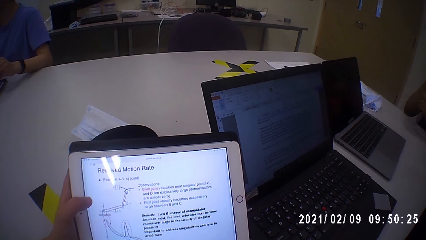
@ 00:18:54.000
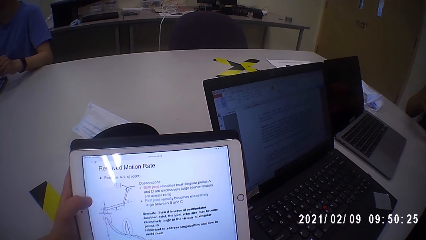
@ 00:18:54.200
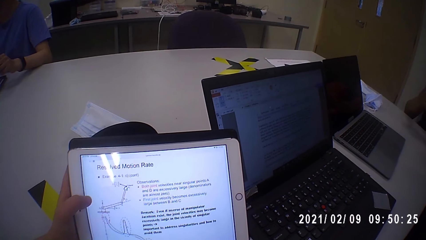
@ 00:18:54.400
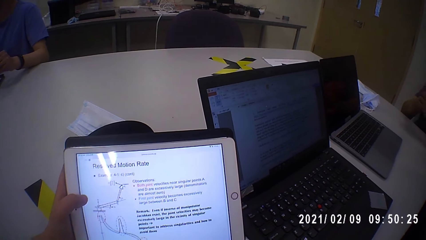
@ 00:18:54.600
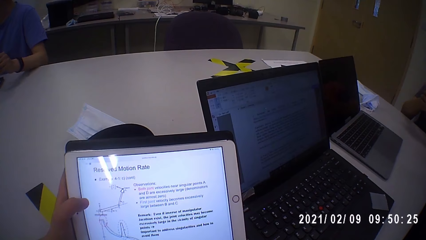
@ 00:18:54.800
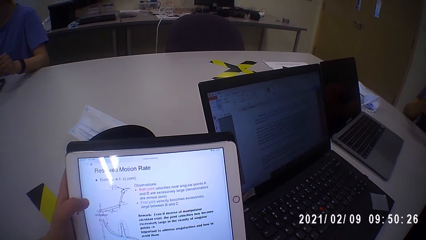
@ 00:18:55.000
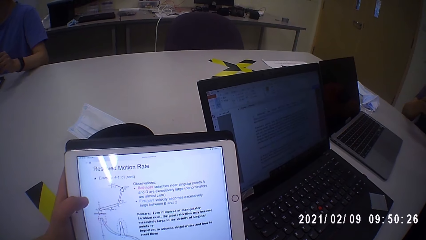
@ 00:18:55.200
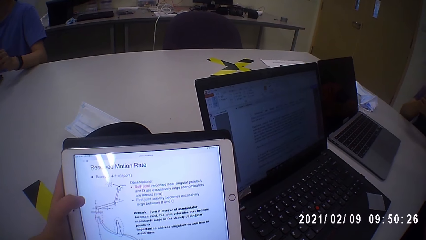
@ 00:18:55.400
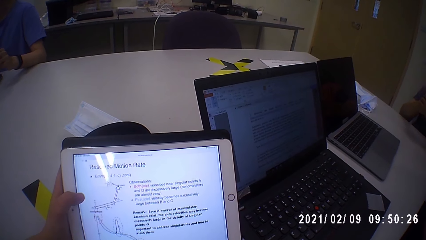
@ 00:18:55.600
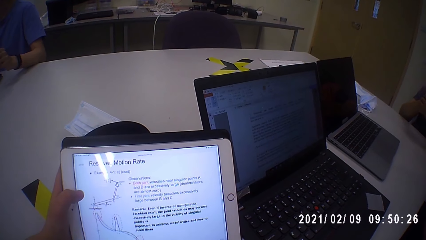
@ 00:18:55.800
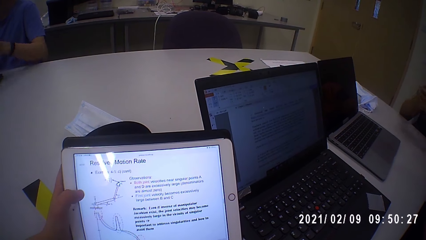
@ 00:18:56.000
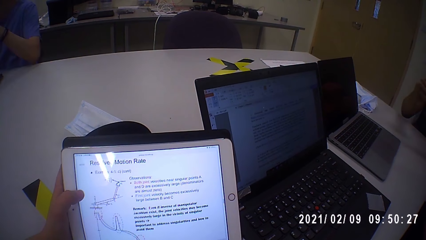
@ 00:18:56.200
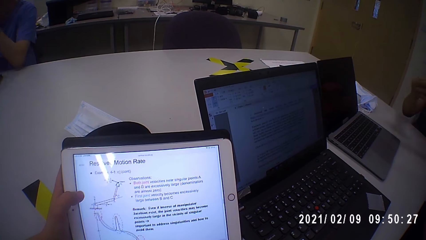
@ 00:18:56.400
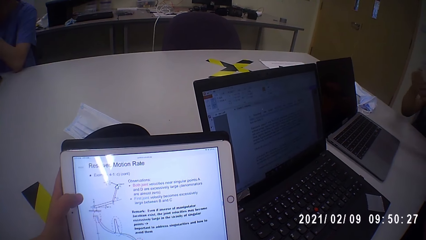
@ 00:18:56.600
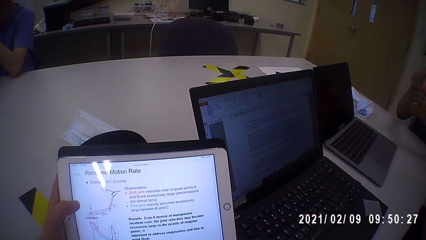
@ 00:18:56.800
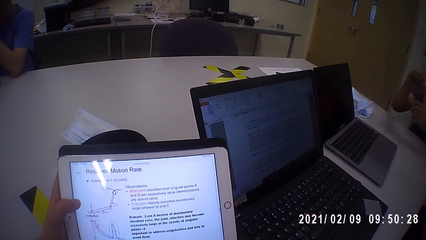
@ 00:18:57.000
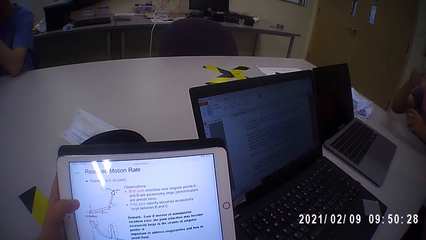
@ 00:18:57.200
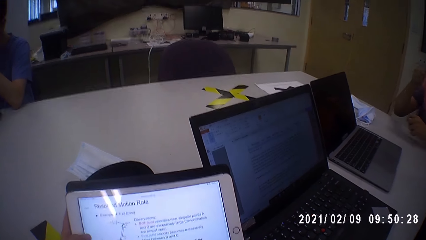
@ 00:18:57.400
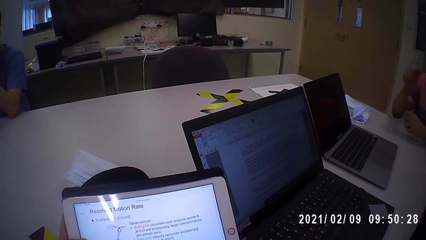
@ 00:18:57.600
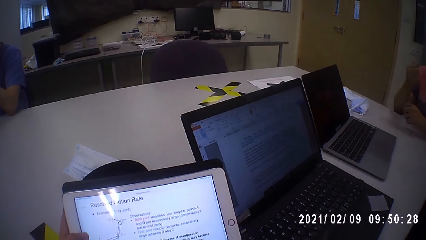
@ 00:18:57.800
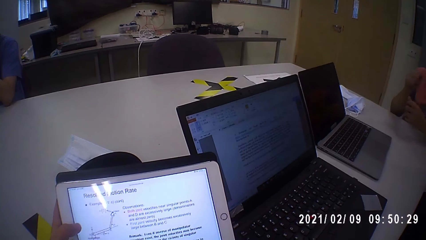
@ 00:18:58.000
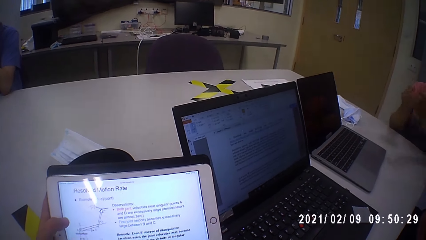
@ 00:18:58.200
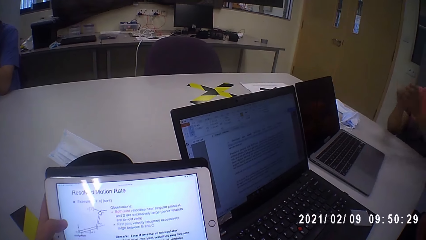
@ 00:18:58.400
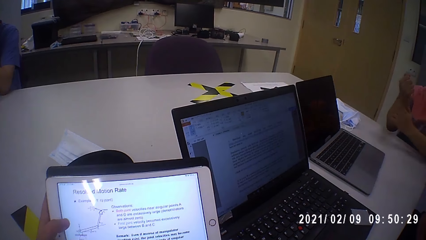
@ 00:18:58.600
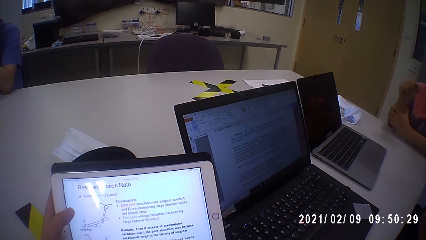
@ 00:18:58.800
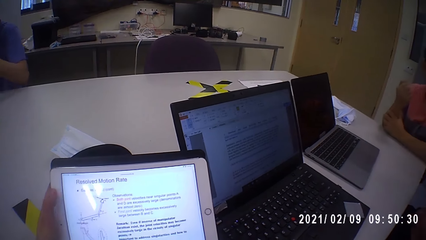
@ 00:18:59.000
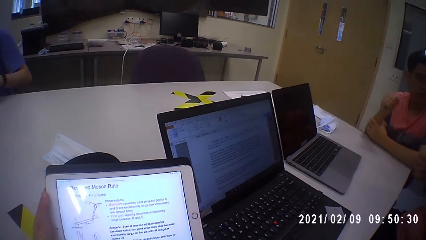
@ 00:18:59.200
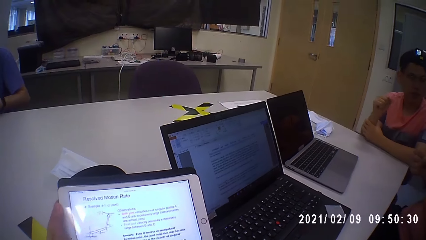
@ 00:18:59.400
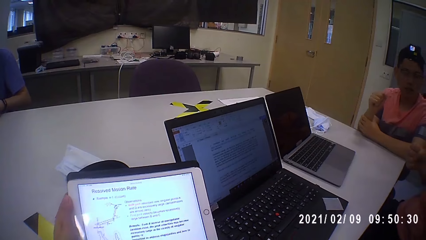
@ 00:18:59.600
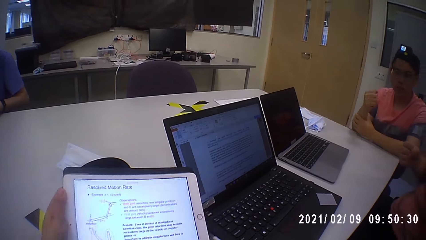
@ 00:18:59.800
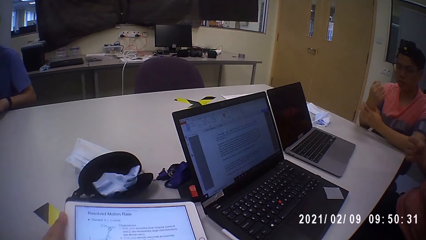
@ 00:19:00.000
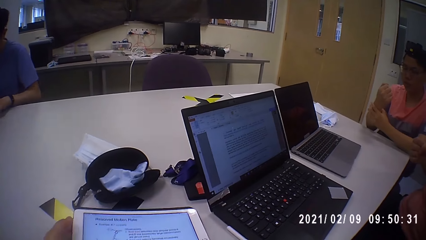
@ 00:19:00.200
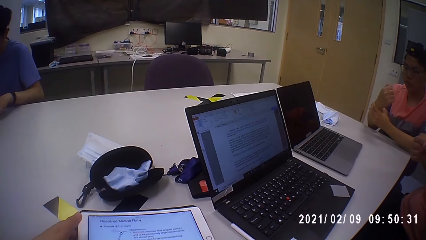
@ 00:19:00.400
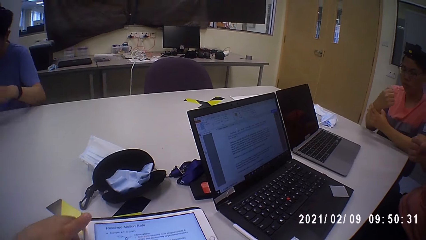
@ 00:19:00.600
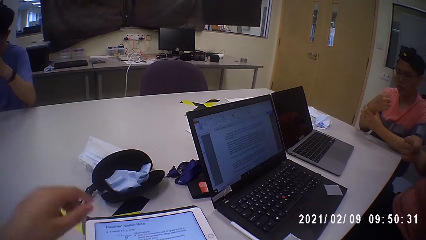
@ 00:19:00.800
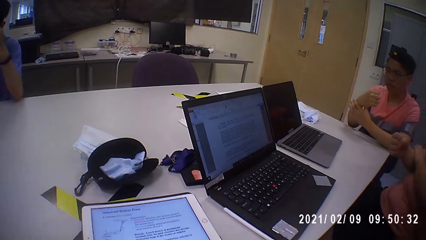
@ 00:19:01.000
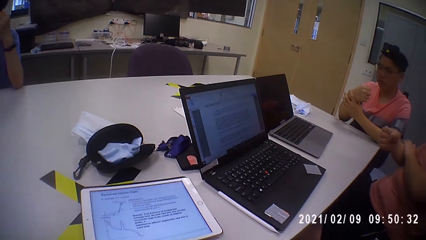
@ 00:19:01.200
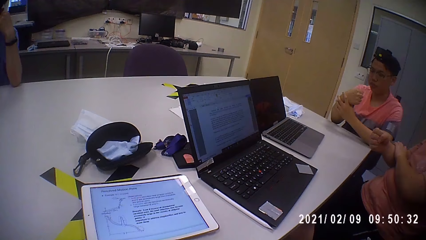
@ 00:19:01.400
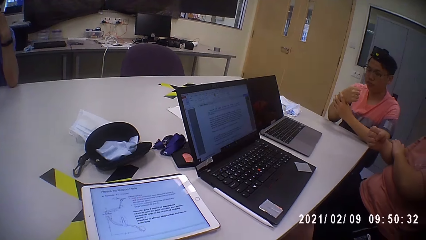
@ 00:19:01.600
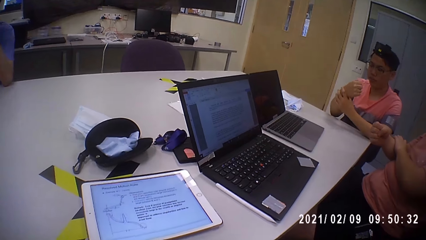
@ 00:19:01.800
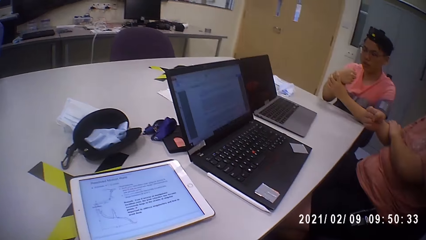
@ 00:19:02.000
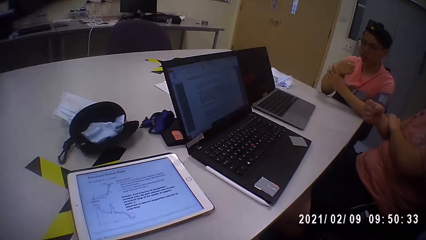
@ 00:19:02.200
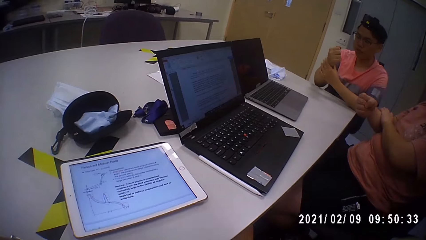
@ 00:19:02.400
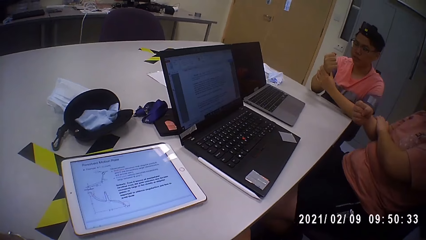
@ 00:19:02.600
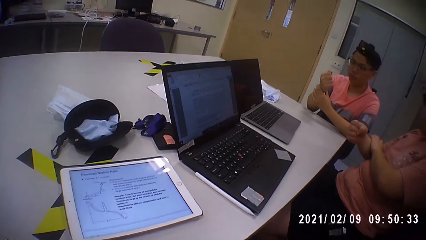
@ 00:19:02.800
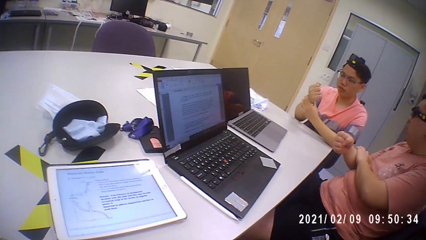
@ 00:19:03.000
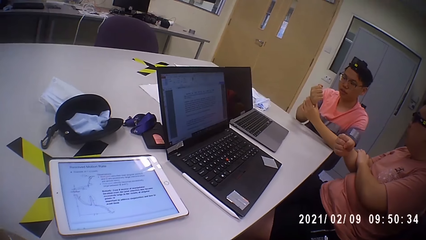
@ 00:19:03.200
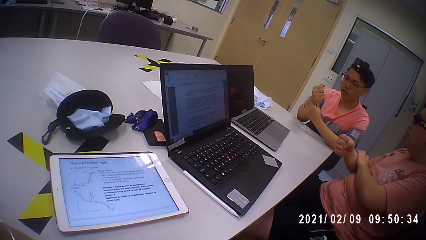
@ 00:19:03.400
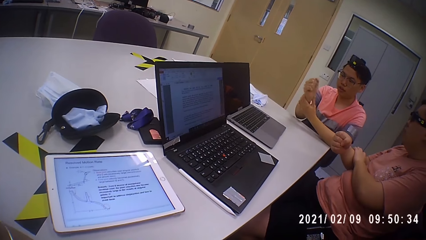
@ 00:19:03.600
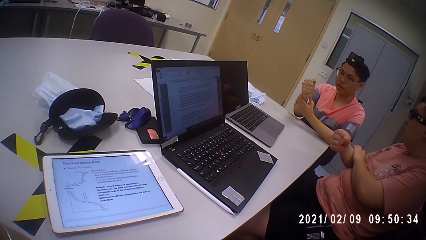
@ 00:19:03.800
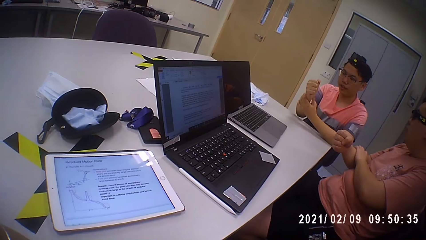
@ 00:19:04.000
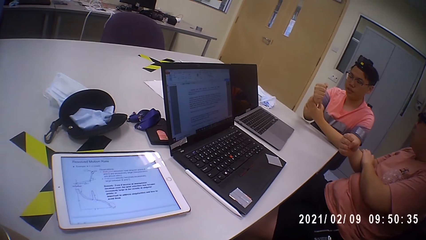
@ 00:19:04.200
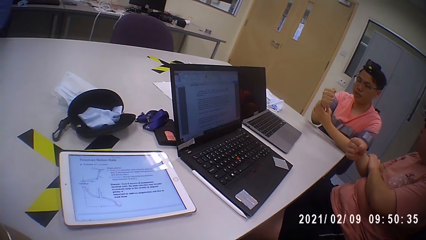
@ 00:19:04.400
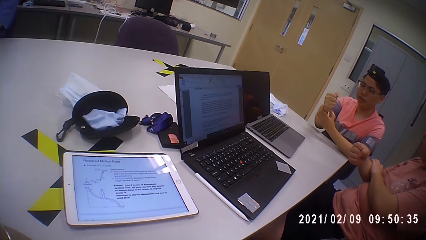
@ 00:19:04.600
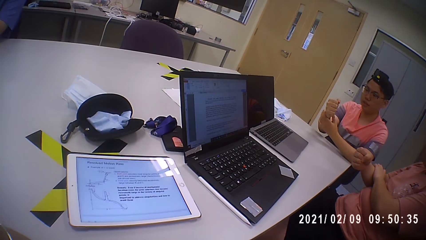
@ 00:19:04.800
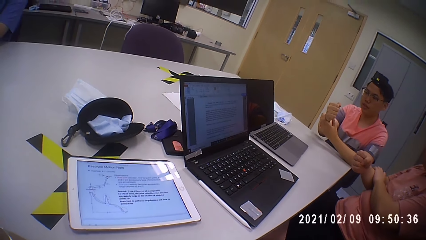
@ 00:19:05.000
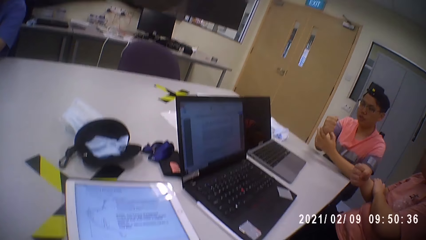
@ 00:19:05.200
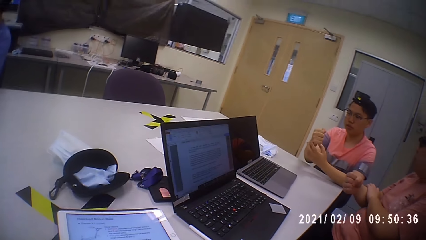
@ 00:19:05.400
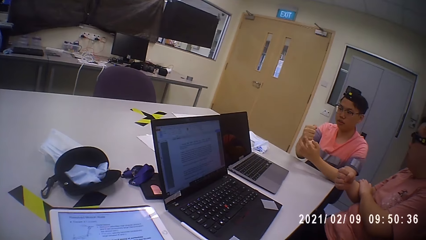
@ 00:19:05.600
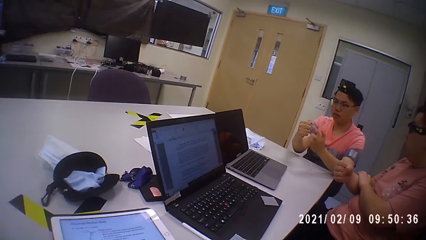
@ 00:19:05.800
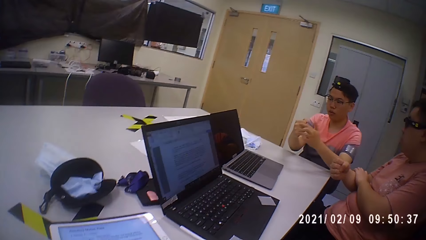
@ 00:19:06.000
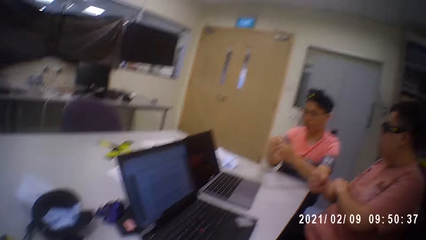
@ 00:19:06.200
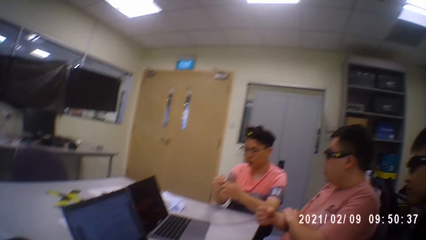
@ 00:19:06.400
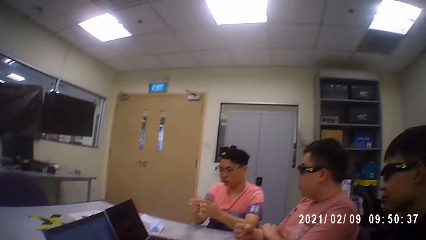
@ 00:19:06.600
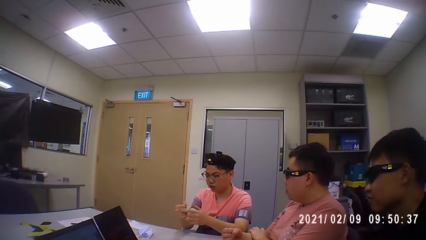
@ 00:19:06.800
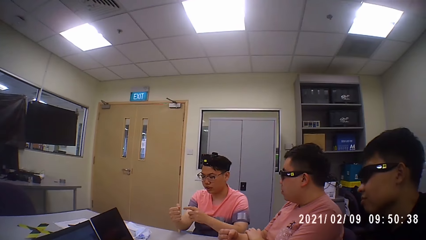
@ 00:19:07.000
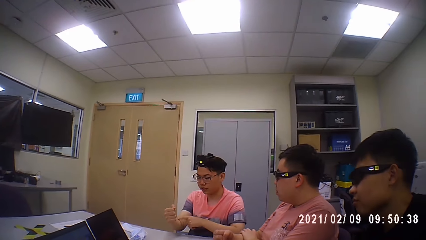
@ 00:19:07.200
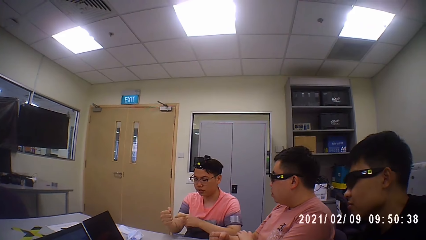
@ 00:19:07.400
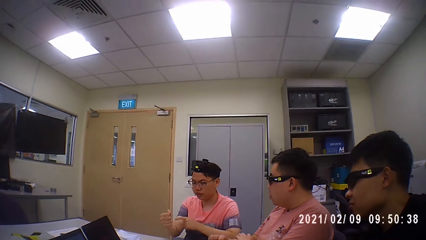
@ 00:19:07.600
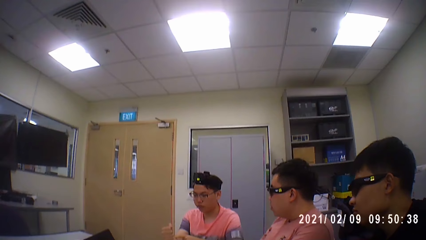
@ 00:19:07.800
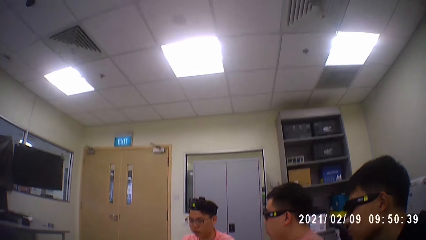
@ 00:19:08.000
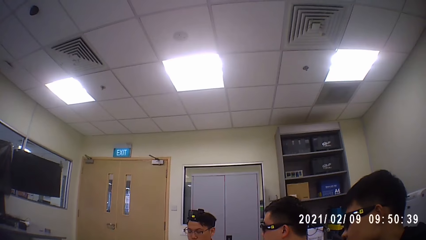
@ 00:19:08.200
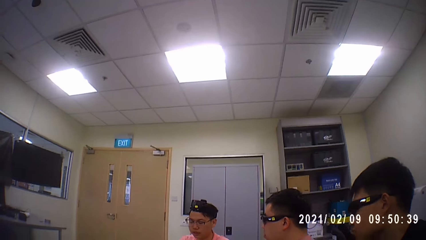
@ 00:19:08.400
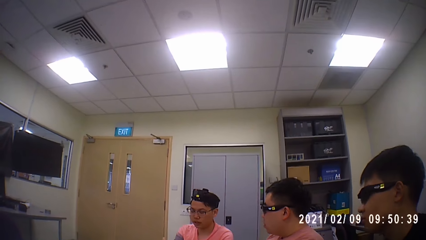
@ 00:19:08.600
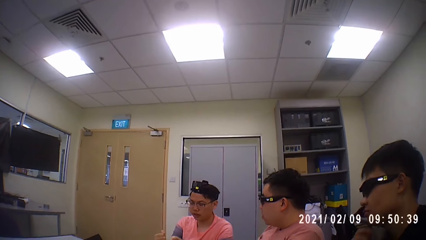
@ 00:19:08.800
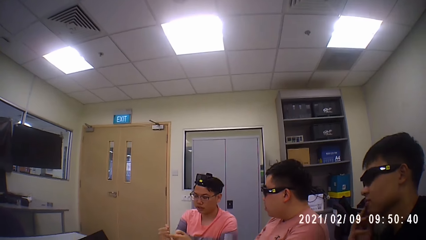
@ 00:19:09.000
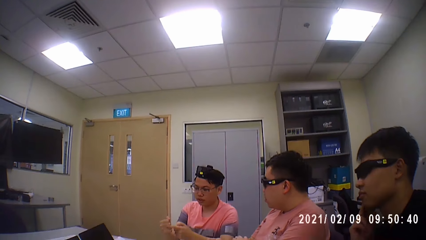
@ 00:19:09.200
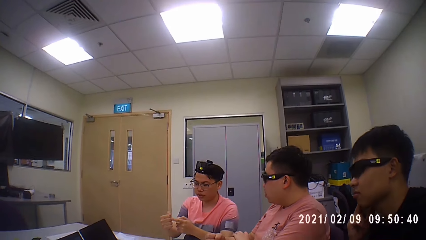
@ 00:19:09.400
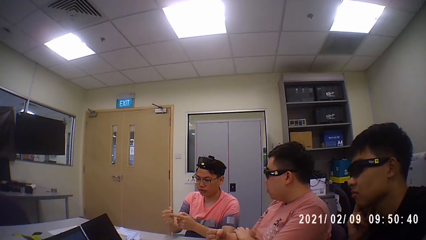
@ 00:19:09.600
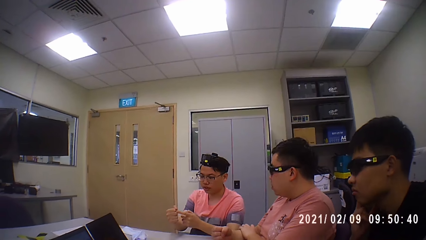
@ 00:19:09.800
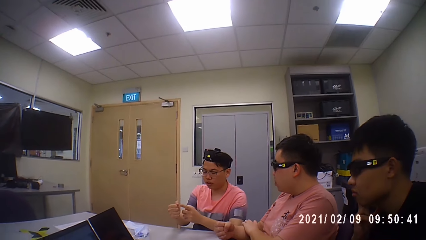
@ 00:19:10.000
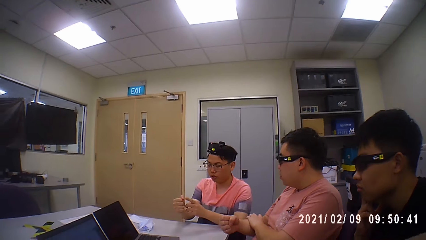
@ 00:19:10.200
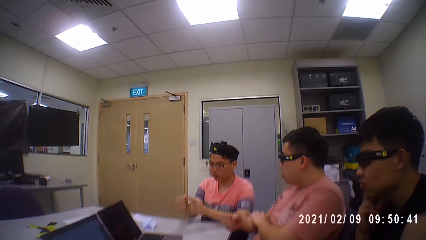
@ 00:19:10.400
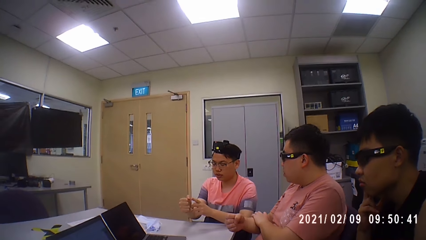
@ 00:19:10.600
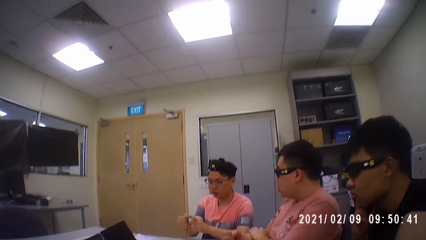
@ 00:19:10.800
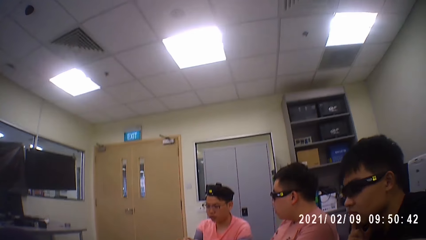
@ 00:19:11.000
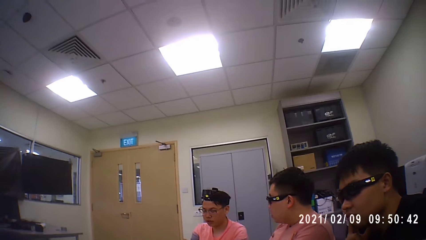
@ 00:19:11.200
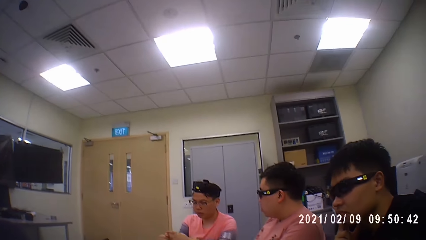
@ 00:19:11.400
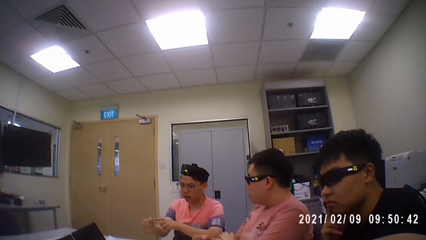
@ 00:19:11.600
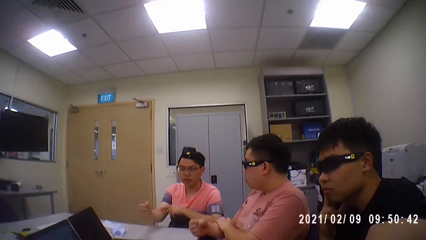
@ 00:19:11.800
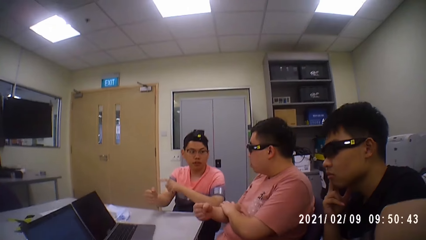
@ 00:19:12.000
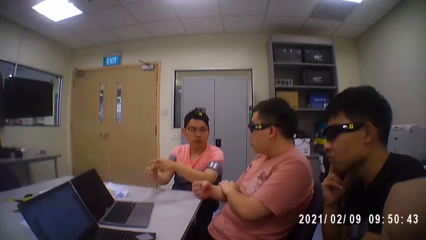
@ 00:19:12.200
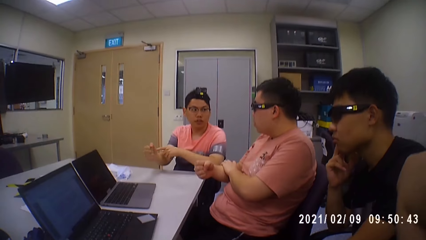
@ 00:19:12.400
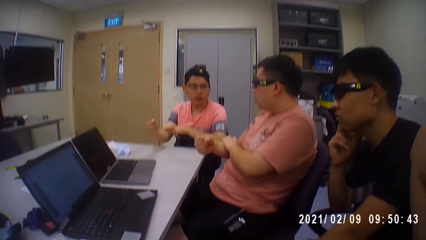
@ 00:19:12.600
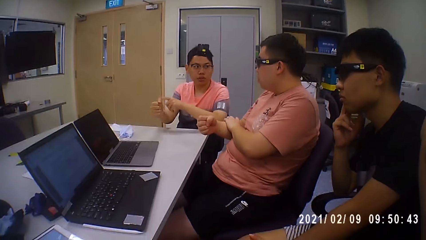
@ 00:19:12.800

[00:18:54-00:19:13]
A man holds his right hand with his left hand. The camera wearer places the tablet on the table with her left hand. Another man converses with a third man. The first man taps his right hand with his left hand.
